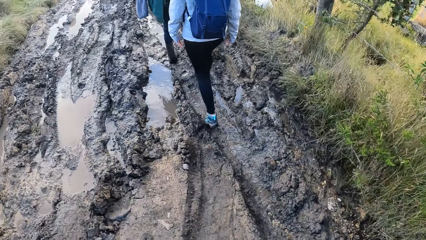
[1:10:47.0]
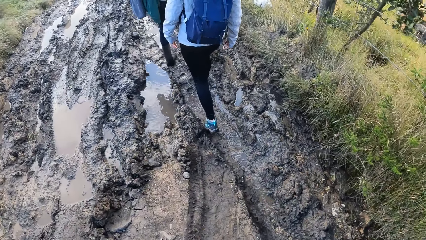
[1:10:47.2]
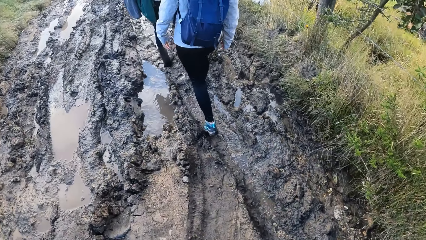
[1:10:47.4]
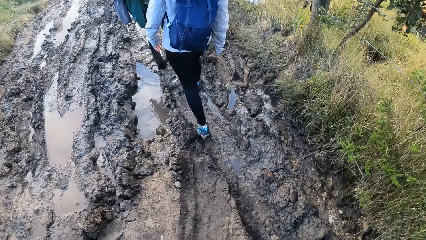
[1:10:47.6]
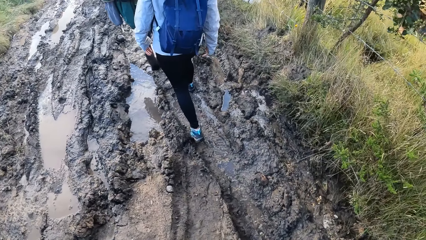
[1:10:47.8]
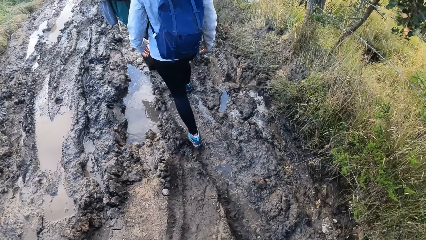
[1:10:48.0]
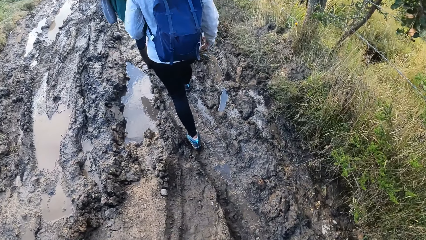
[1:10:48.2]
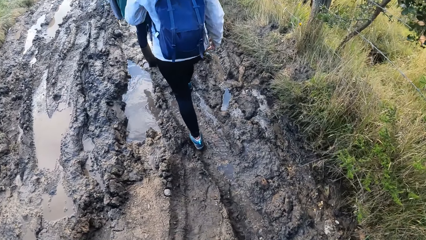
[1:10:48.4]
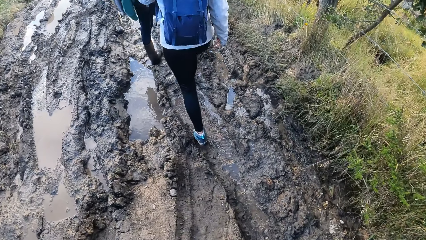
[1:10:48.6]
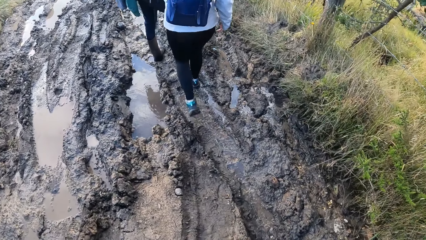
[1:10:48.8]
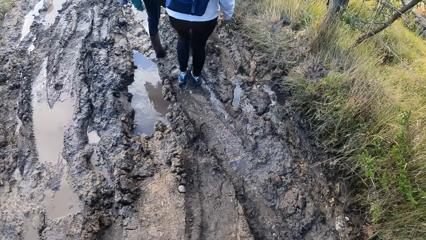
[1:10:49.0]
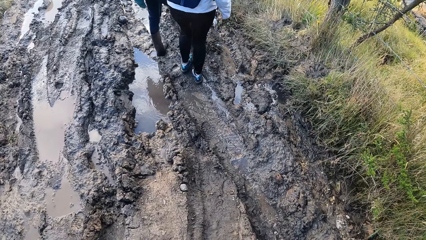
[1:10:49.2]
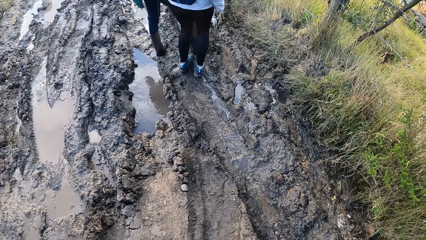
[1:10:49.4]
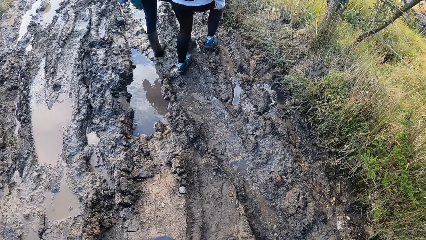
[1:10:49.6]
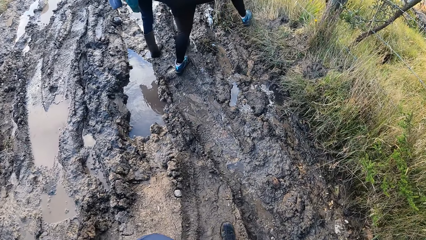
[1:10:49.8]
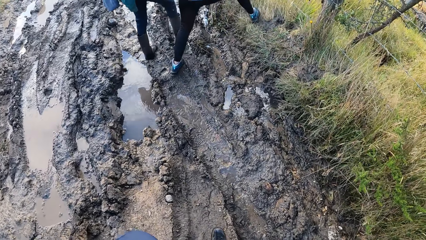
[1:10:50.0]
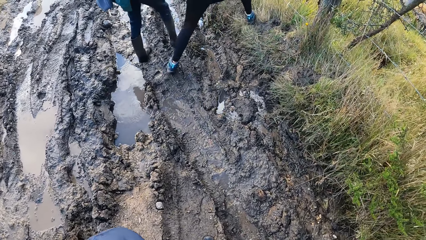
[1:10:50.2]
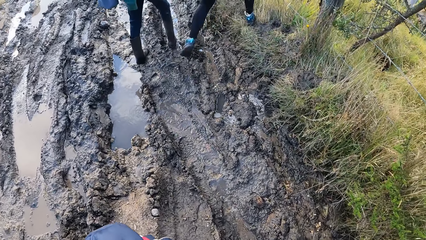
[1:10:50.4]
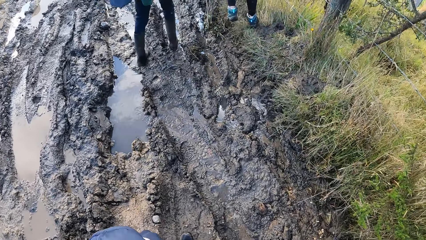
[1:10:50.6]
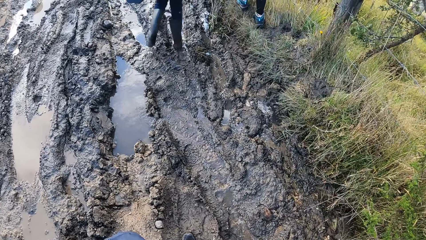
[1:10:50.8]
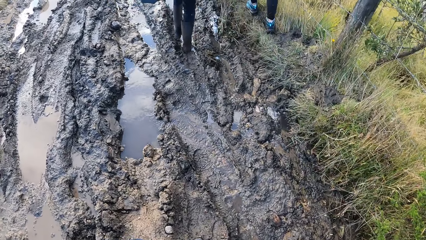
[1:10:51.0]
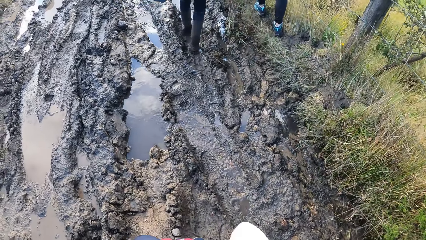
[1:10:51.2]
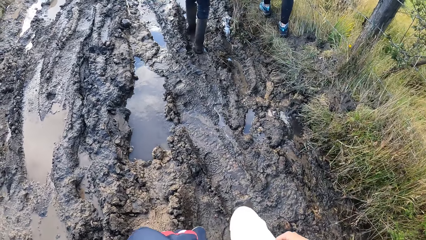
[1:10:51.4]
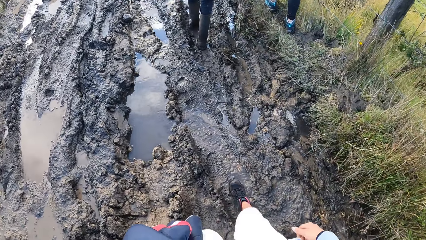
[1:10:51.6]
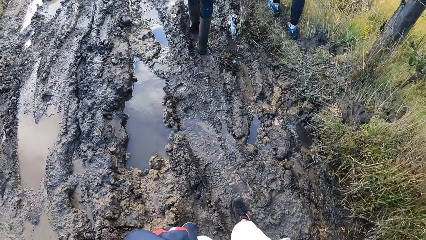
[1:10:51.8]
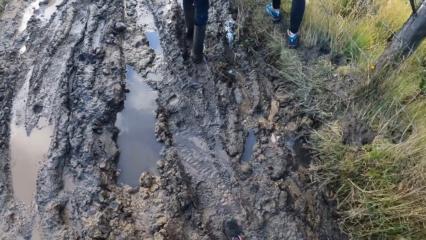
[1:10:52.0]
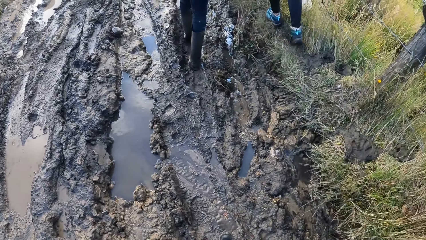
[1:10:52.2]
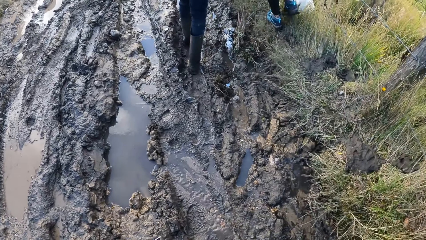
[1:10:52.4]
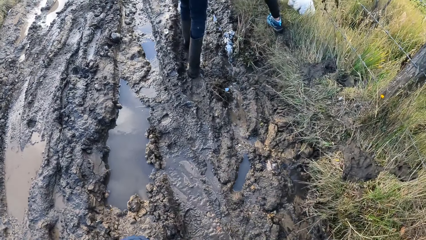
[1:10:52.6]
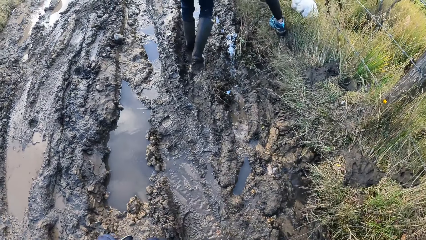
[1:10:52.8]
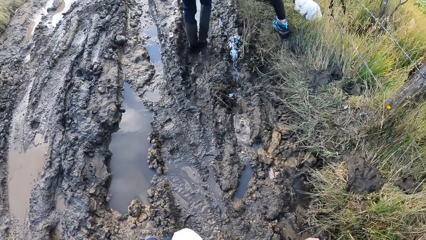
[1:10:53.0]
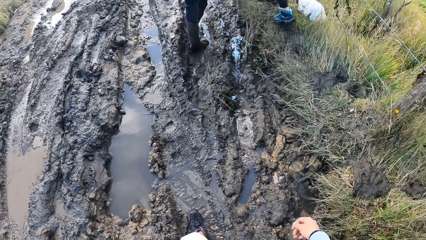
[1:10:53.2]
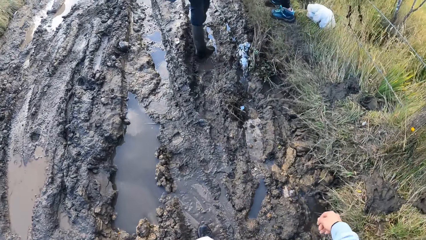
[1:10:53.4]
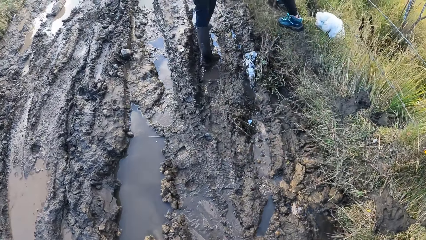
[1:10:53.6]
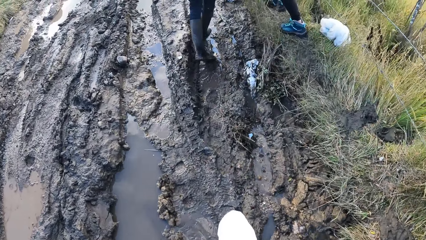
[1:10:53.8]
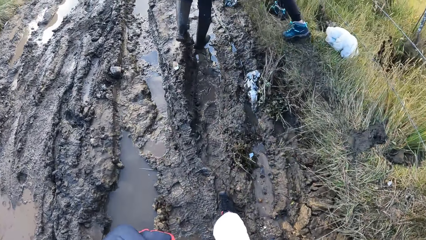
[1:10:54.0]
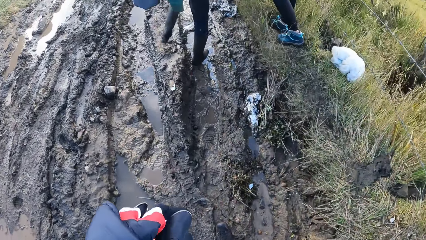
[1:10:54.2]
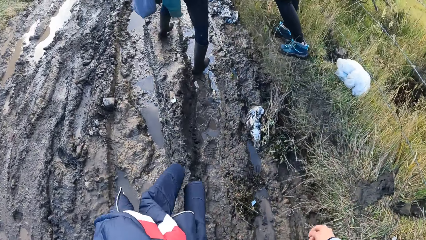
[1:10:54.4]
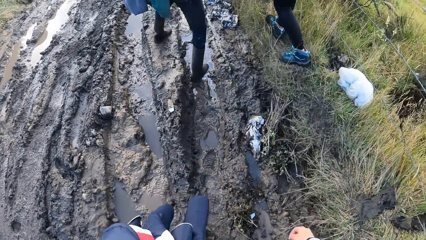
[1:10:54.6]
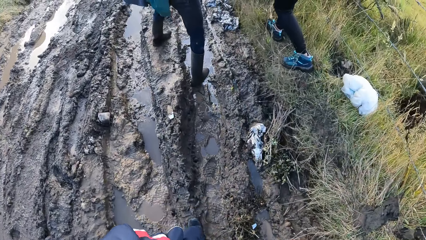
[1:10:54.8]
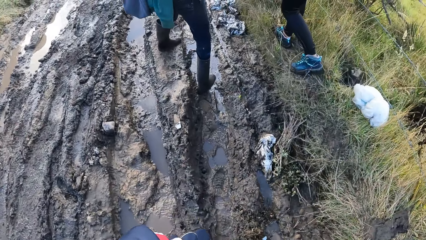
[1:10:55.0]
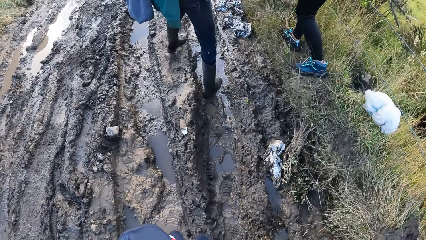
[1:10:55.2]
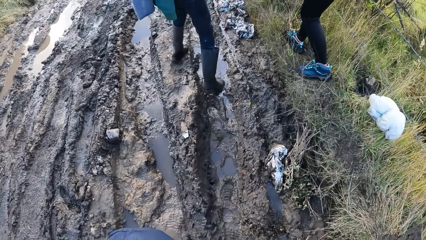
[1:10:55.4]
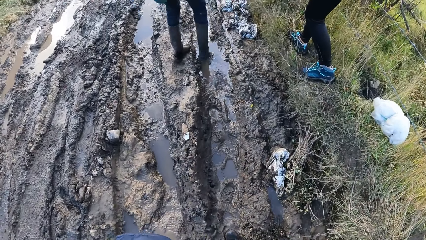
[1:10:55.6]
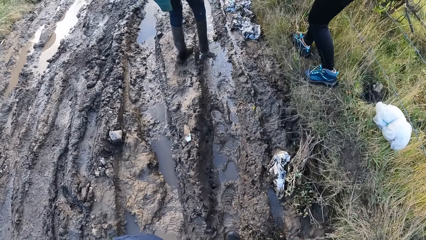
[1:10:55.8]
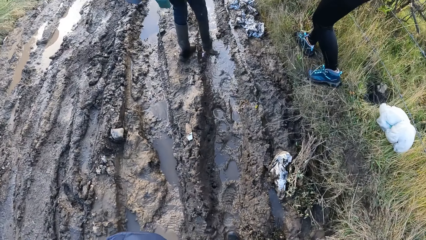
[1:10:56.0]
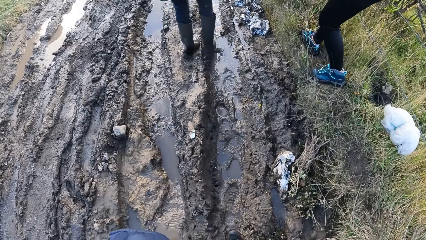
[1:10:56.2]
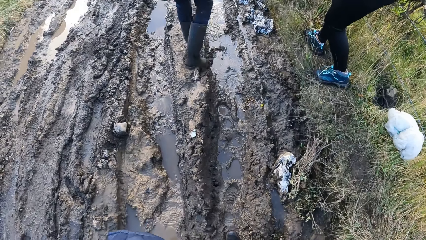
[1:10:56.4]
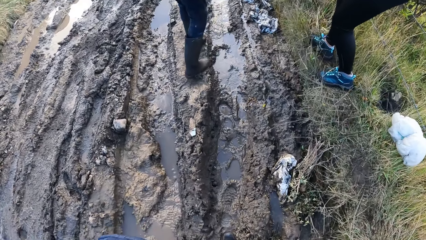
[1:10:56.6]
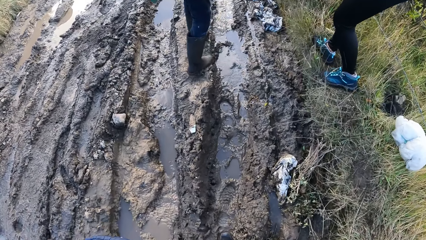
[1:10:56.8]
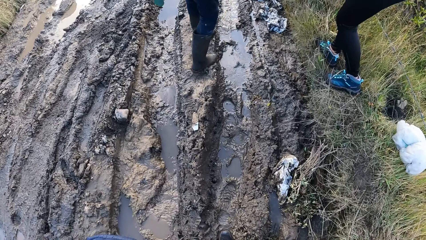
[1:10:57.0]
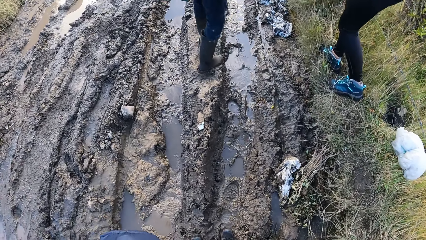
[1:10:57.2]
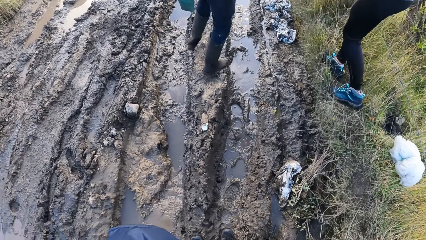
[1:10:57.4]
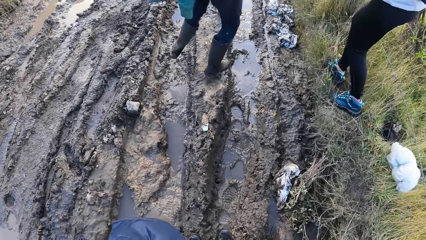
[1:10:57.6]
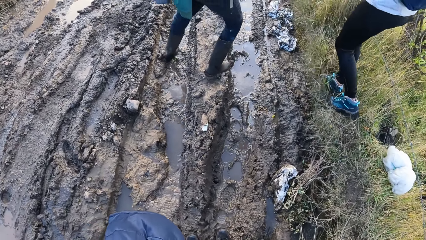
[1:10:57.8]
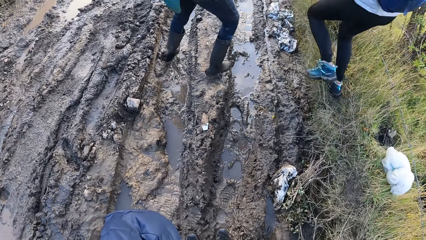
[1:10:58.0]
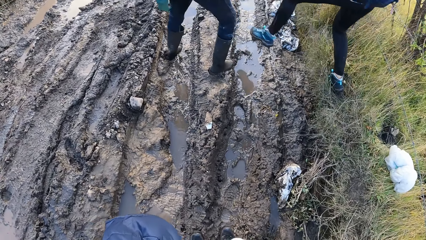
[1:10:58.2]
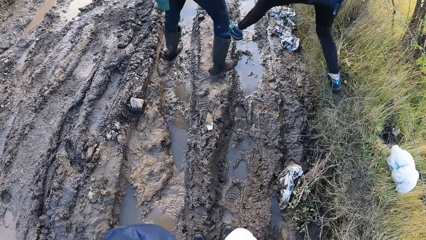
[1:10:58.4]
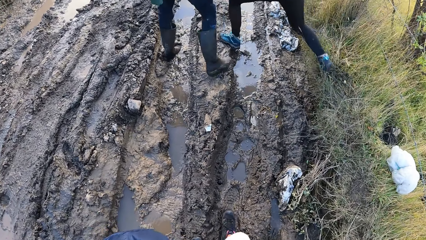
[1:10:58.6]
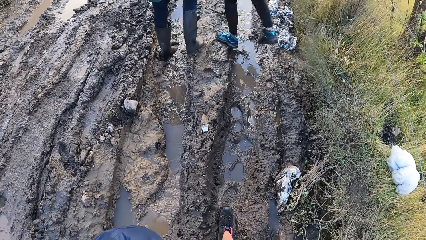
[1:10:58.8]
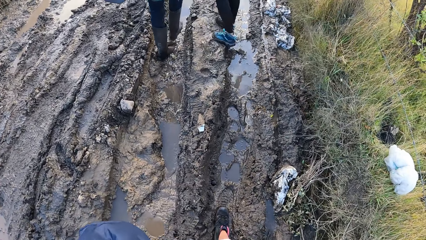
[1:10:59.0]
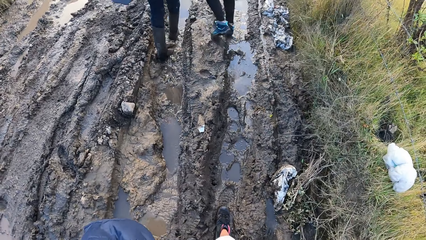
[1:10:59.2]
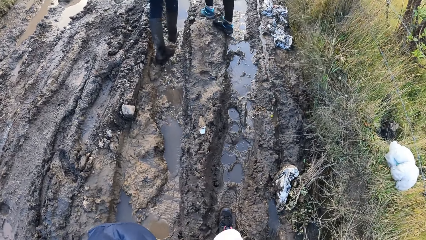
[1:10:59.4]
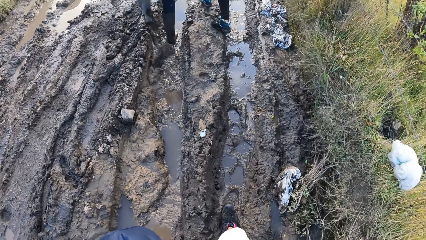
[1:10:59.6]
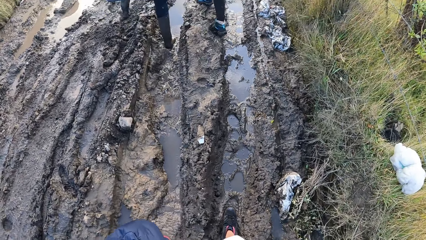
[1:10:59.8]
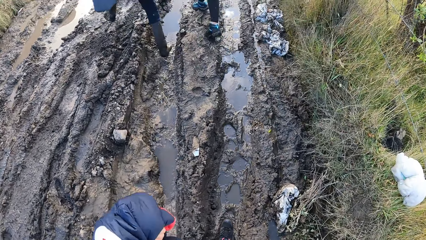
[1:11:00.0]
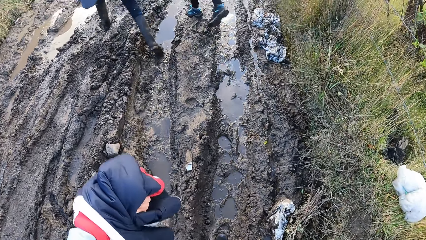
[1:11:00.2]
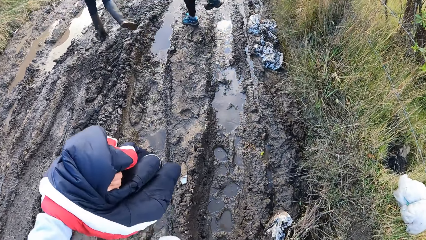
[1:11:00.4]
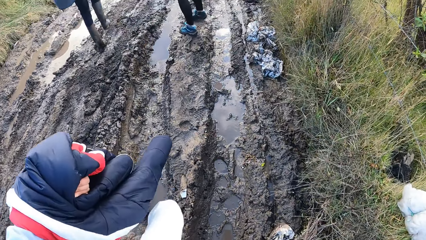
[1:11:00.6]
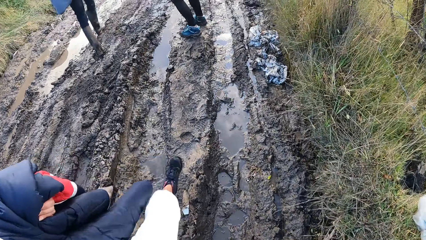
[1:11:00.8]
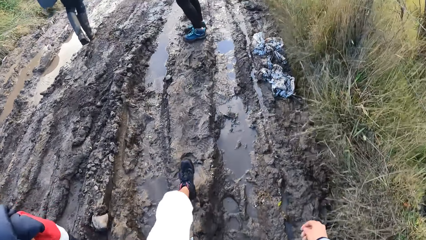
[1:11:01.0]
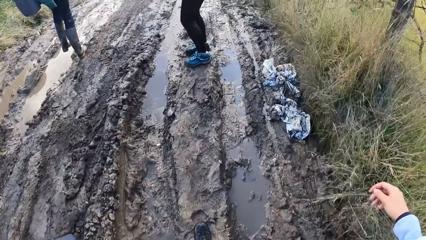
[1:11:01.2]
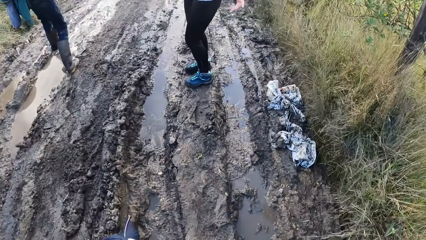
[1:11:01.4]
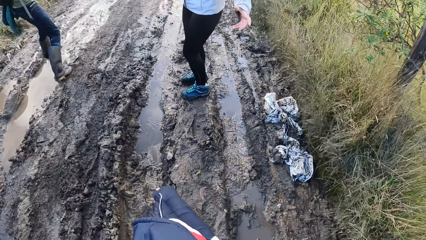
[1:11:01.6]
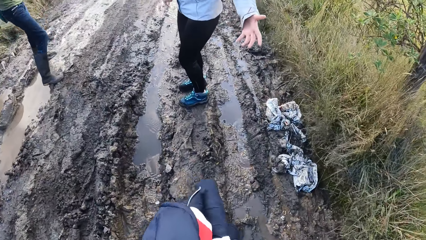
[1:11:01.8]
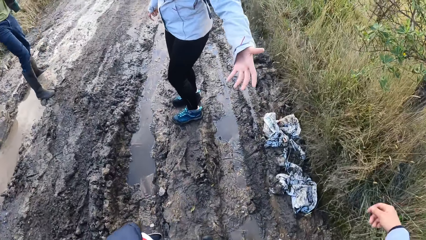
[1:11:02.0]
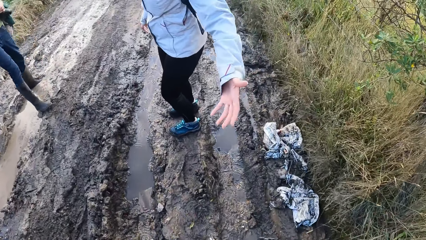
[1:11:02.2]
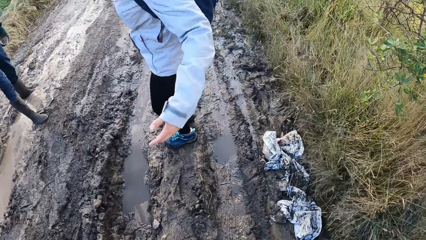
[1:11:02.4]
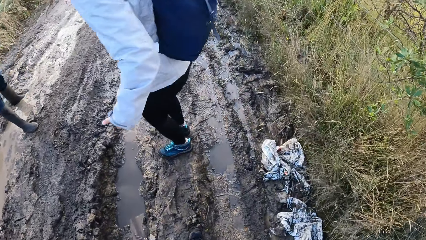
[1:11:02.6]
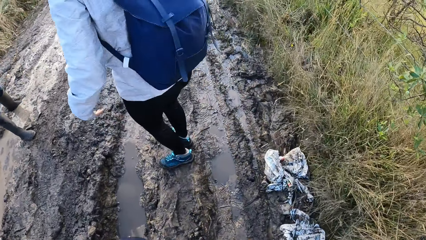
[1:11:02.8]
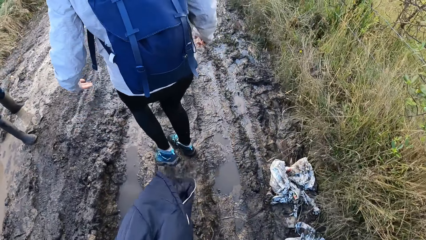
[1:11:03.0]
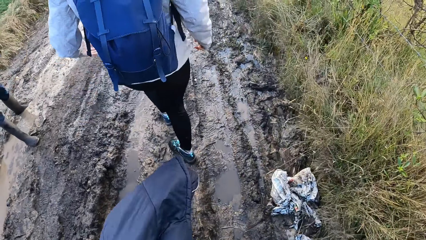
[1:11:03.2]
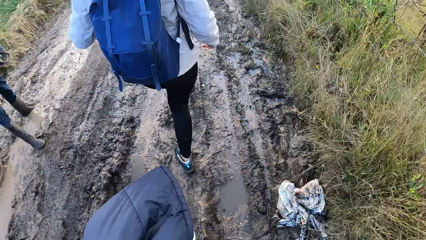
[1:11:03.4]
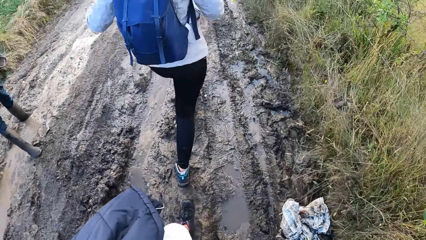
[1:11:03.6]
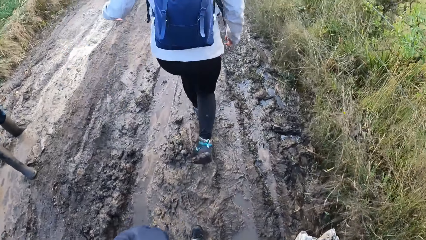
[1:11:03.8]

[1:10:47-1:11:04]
A woman walks on the muddy pathway. The camera wearer walks on the muddy pathway. A man walks on the muddy pathway. The woman stretches her hand out. The woman walks on the muddy pathway.
